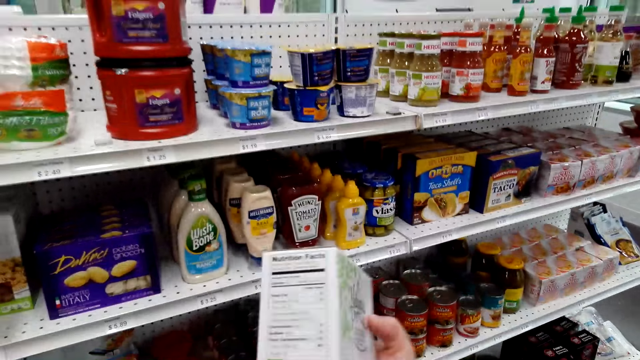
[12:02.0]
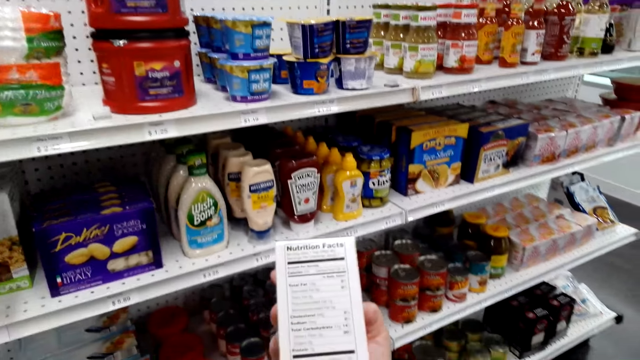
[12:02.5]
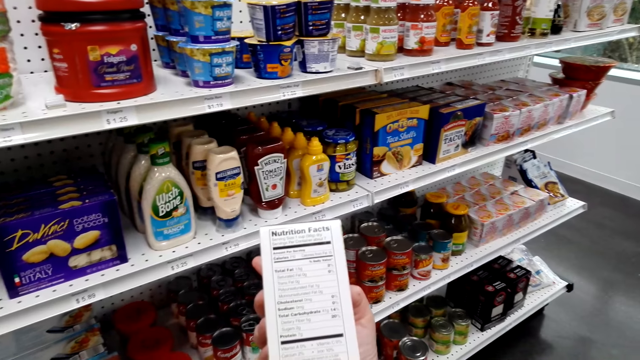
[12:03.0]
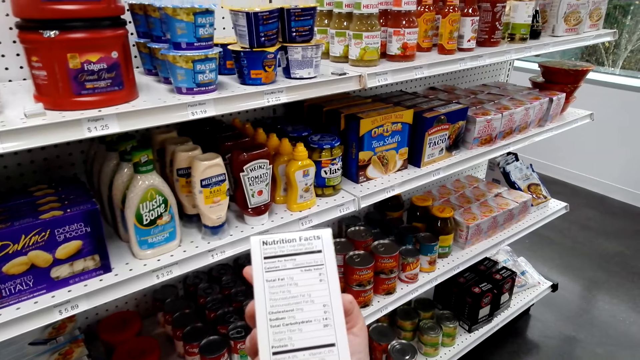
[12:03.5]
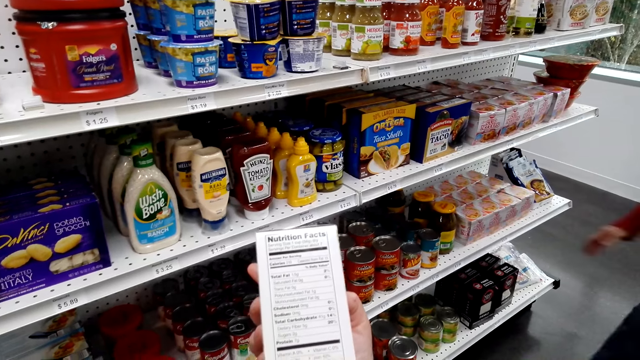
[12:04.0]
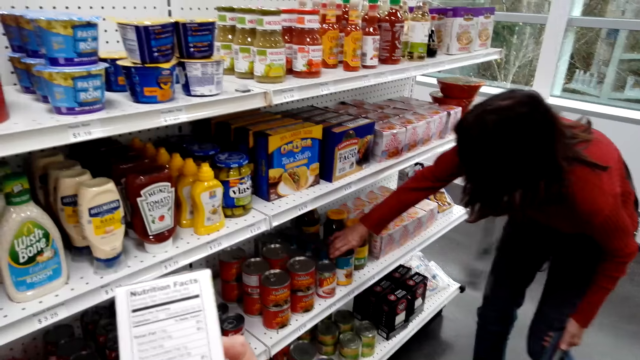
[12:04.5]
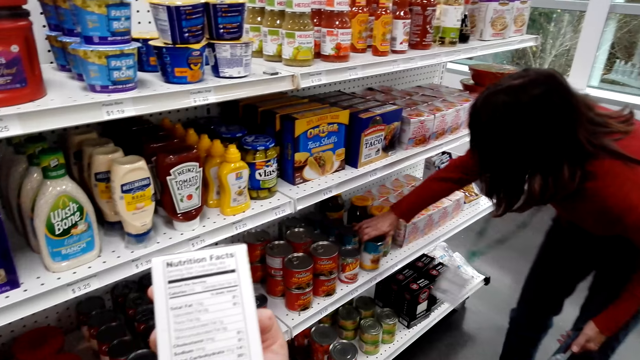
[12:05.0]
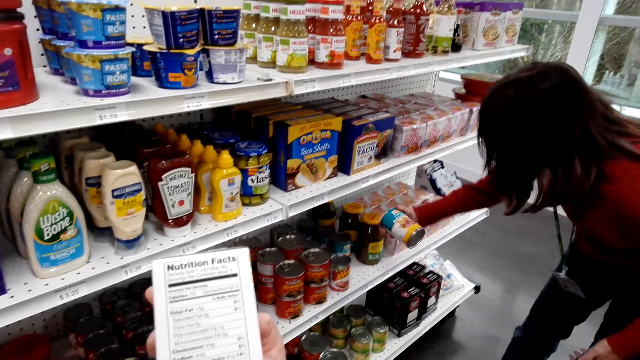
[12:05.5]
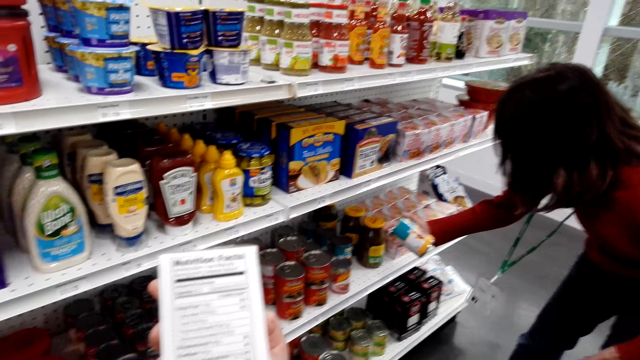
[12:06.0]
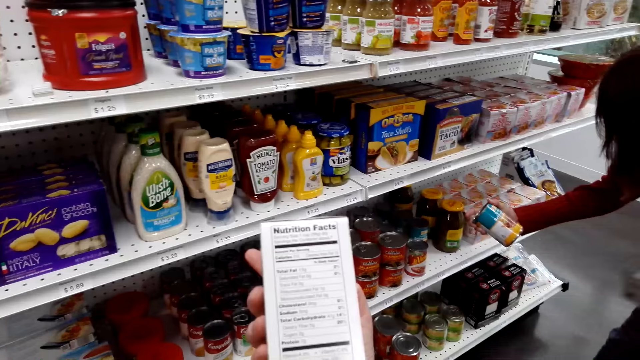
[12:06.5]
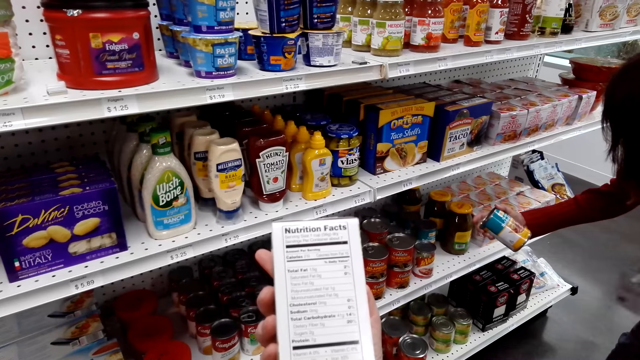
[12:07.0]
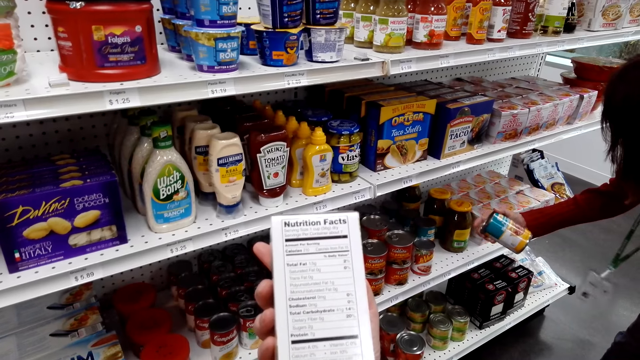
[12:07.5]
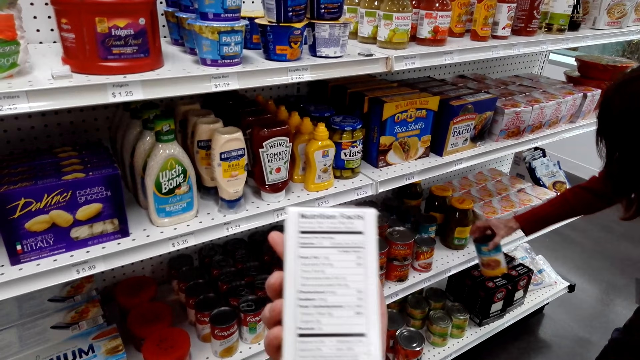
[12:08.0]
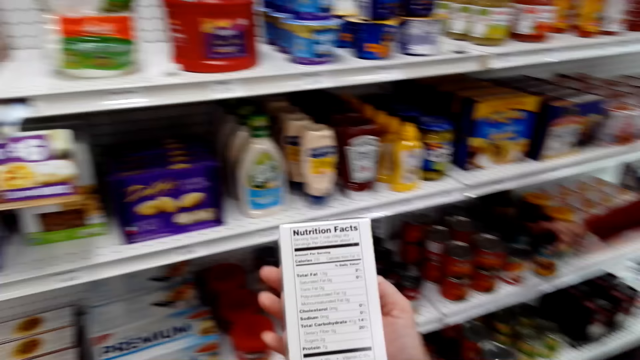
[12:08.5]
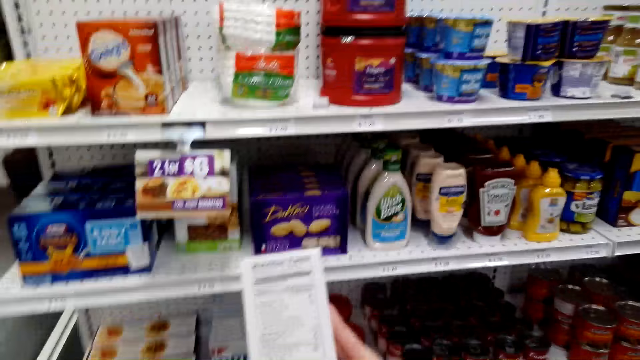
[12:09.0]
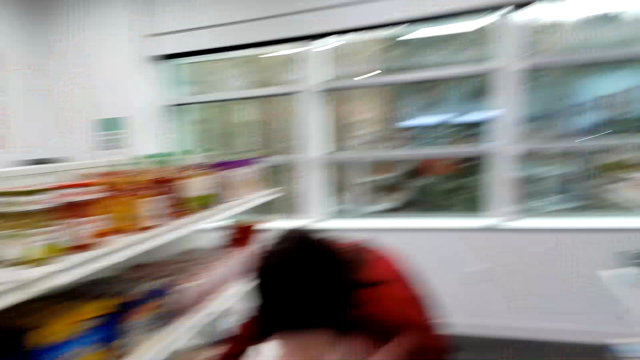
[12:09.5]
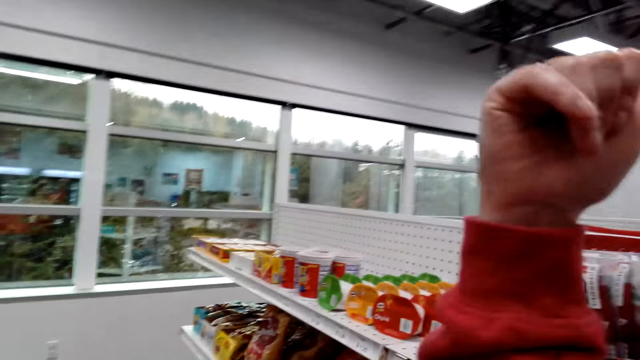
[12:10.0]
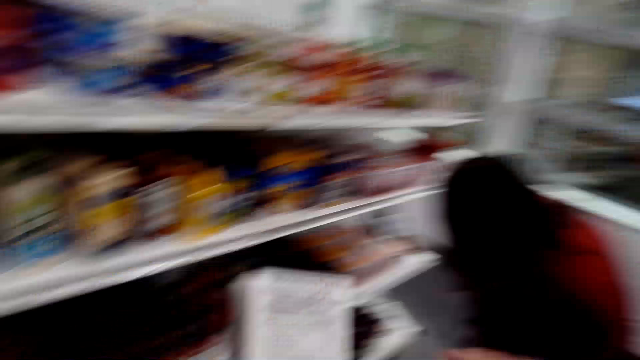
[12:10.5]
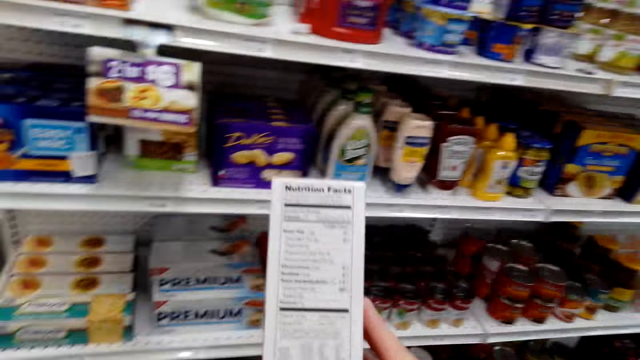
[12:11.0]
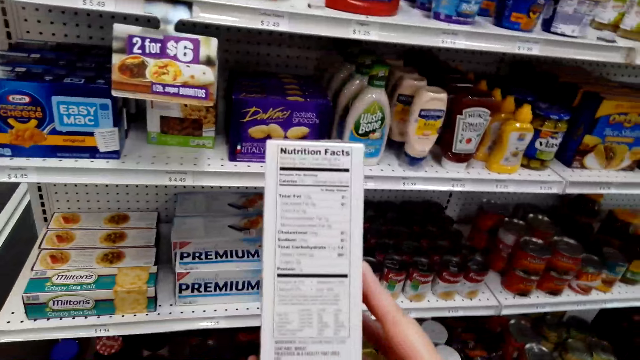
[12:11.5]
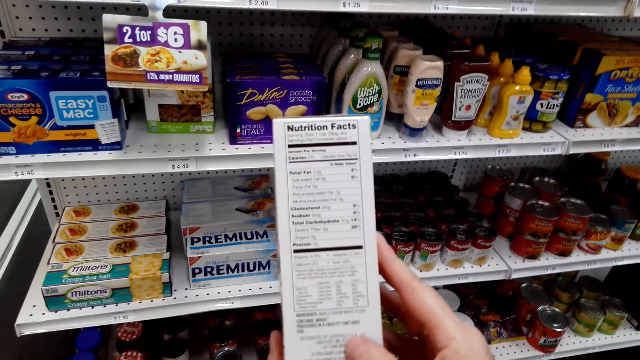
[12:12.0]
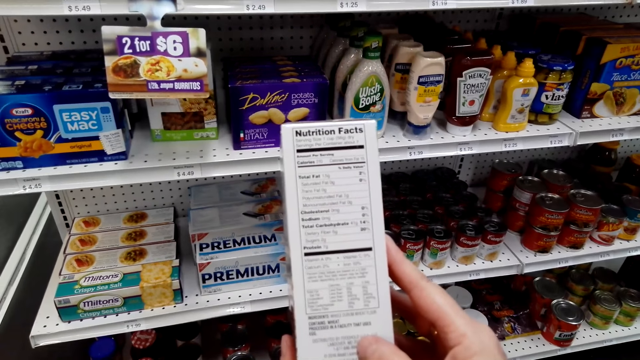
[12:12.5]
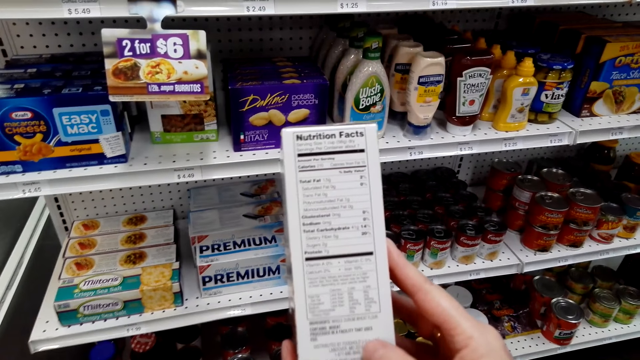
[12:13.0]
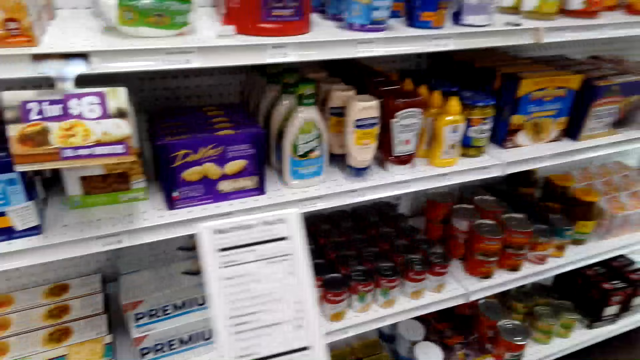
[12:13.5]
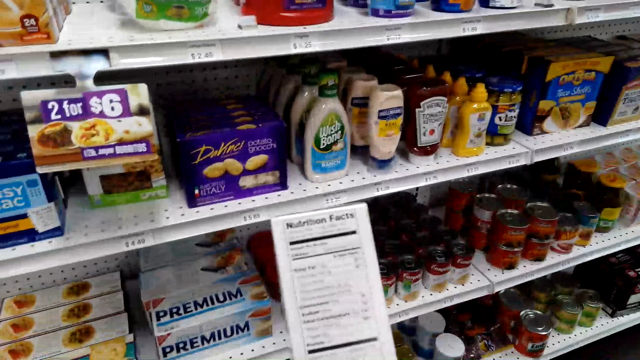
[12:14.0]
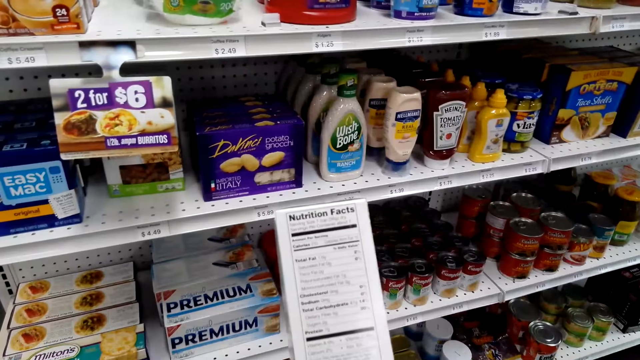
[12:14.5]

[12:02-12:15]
The camera wearer turns the box. She stares at the box. The lady speaks. The camera wearer bends to a shelf. The lady holds a container on the shelf. The lady holds the container. The camera wearer stares at the box. The lady takes something from the shelf. The lady stares at the container. The lady puts the container in the shelf. The camera wearer moves around and looks around. The lady moves hand up. The camera wearer raises her hand to something. She looks around. She stares at the box. She holds the box with both hands.

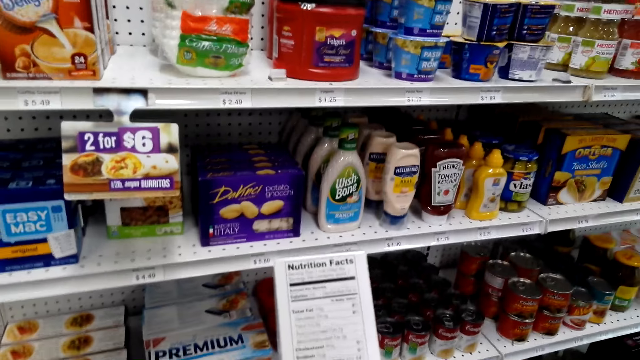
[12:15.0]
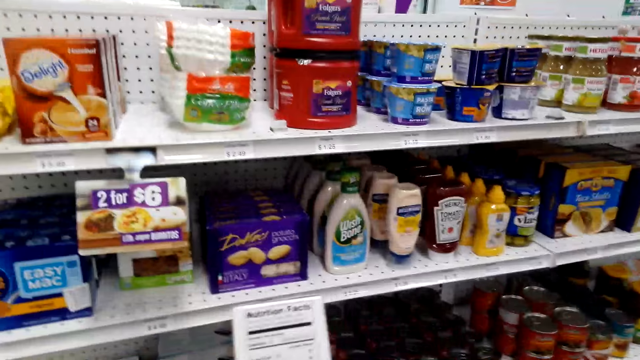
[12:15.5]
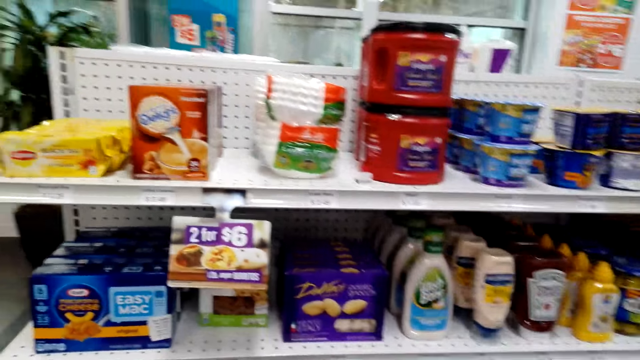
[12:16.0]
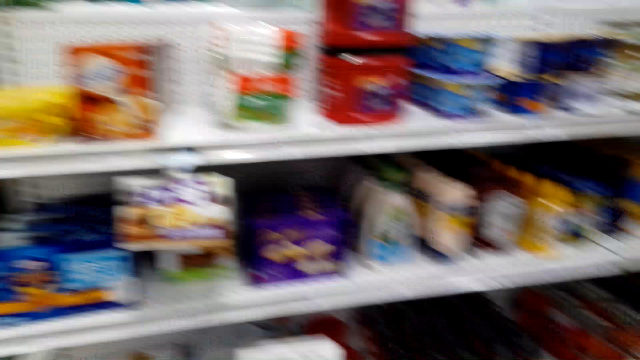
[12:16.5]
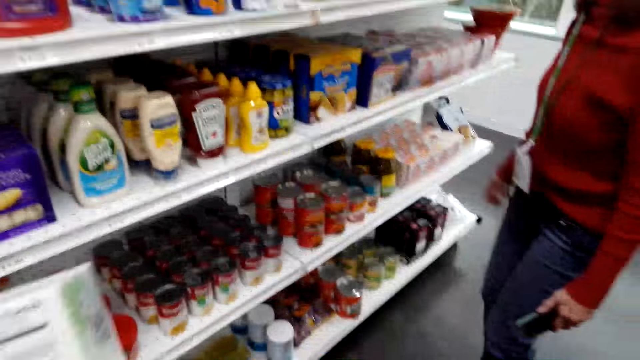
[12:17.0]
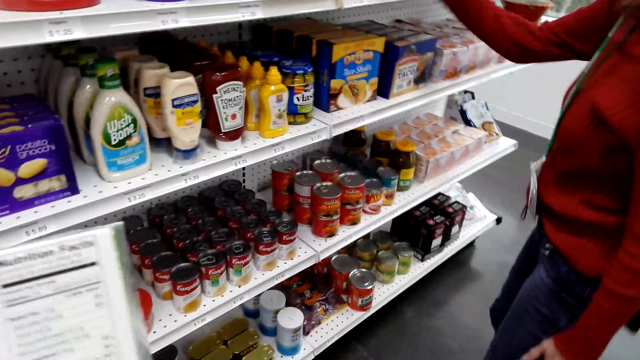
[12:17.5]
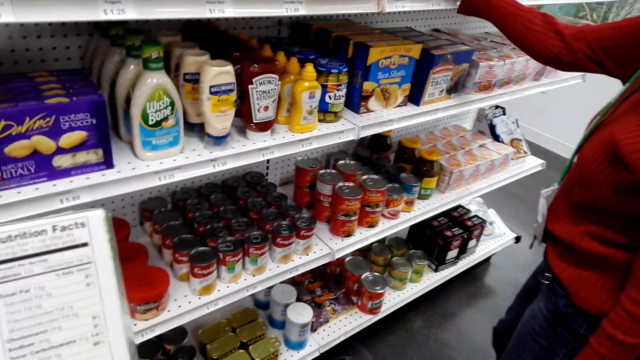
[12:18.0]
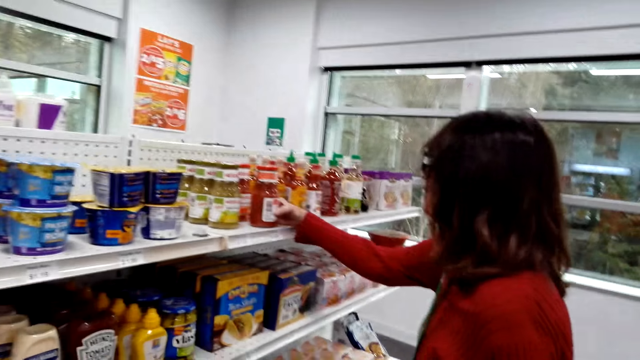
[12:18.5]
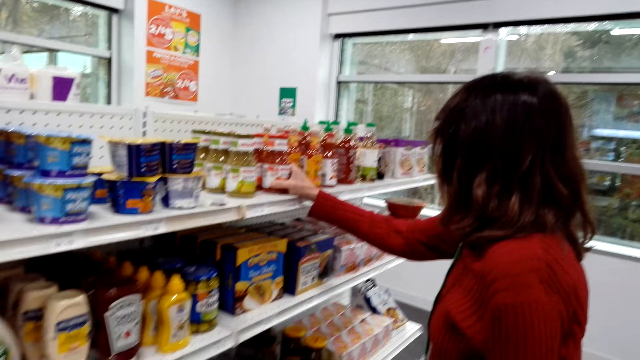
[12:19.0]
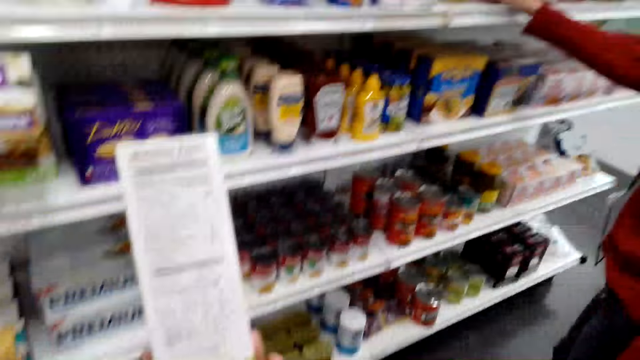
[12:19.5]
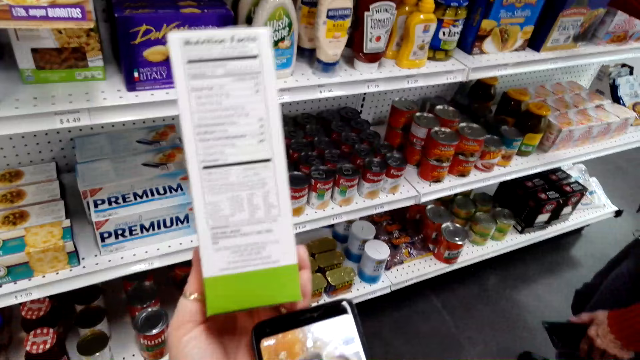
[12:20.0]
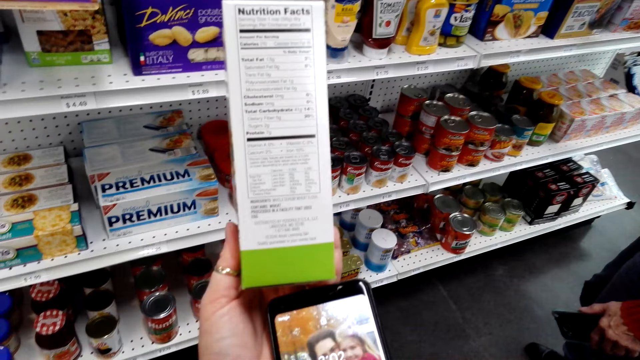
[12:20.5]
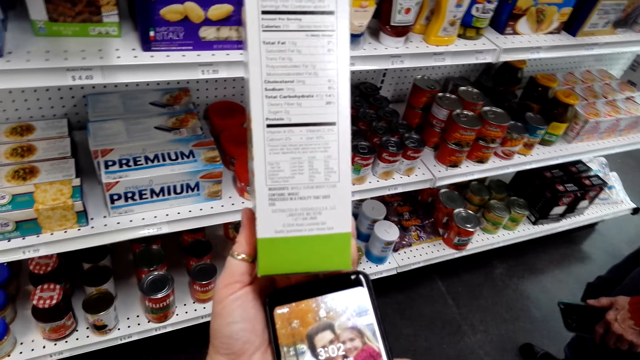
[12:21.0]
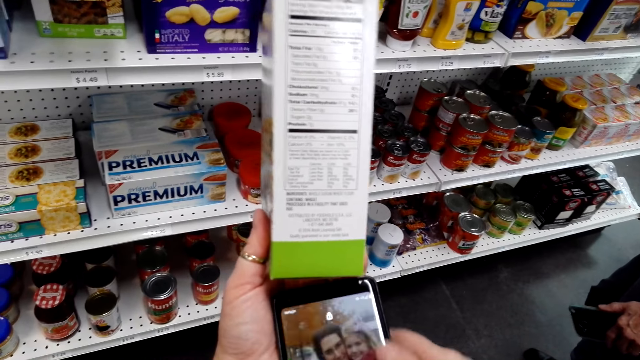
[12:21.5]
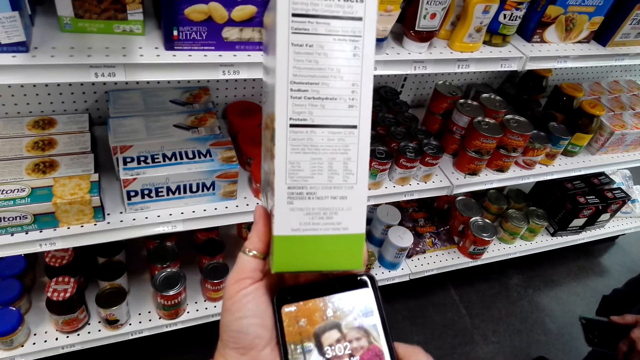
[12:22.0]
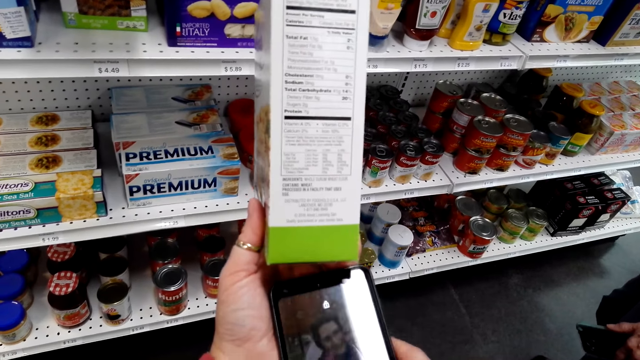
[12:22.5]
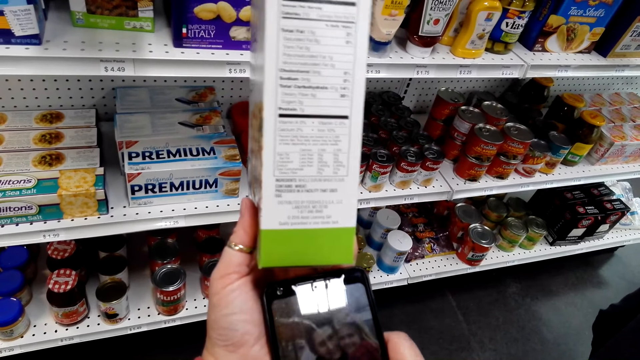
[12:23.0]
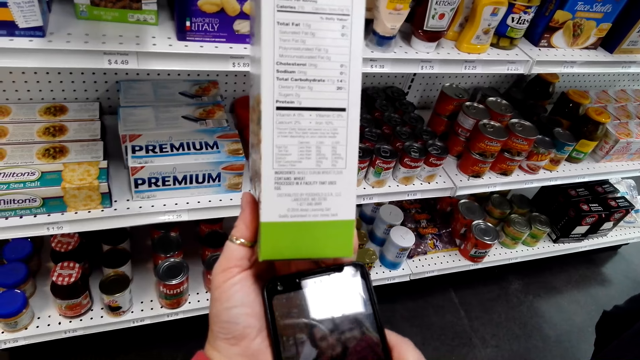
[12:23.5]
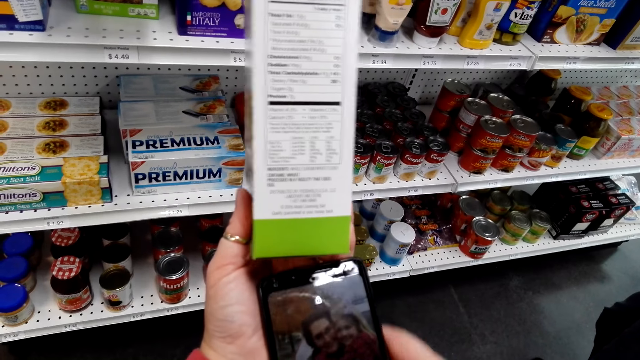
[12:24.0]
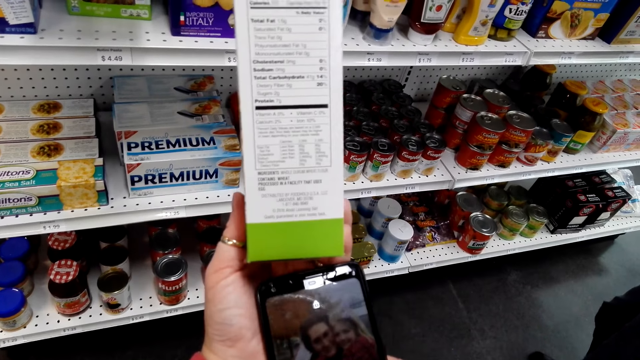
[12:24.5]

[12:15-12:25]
The camera wearer looks around. She speaks to the lady. The lady picks something from the shelf. The lady reaches her hand to a shelf. The lady moves a container on the shelf. The lady touches something on the shelf. The camera wearer stares at the box. She uses her phone. She scrolls the phone. The lady holds her phone in hand.
